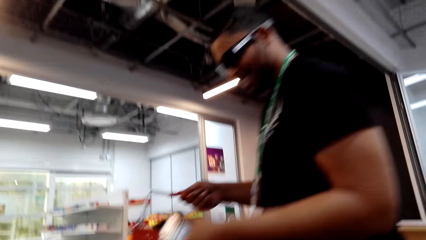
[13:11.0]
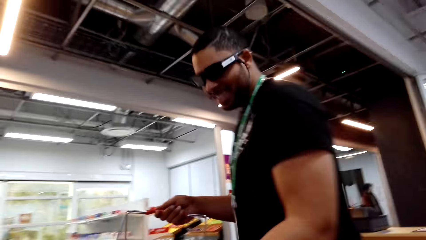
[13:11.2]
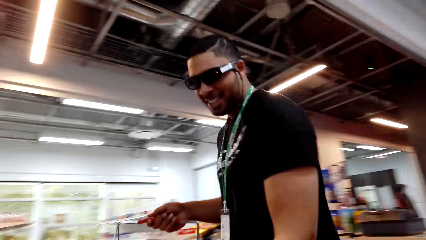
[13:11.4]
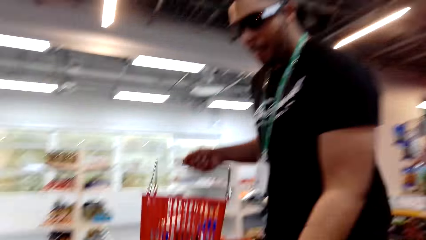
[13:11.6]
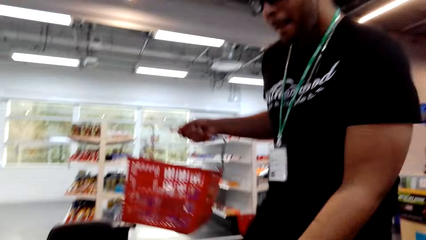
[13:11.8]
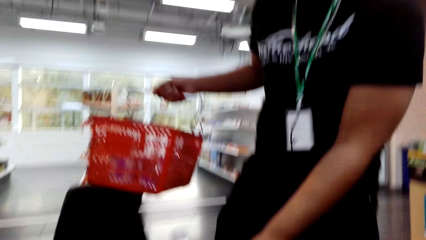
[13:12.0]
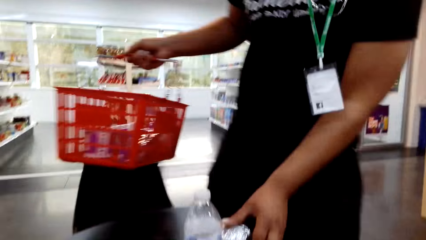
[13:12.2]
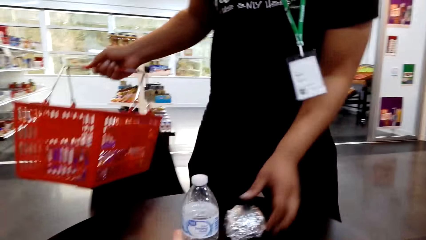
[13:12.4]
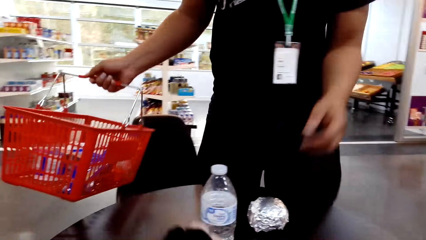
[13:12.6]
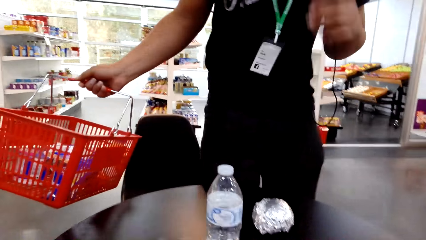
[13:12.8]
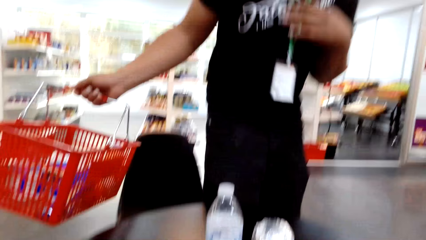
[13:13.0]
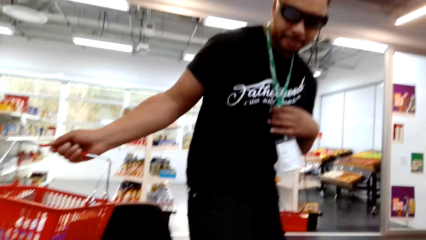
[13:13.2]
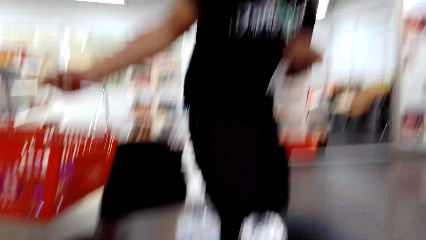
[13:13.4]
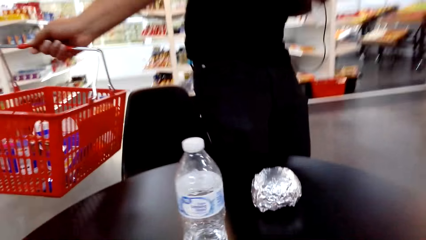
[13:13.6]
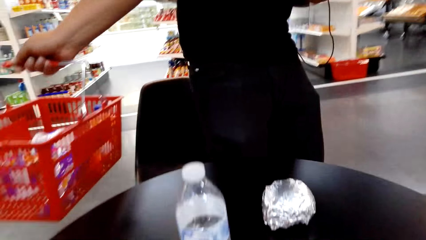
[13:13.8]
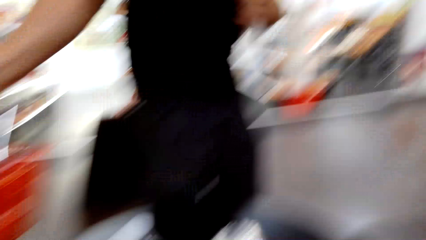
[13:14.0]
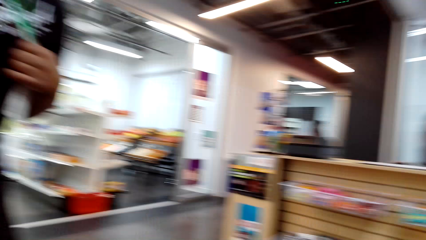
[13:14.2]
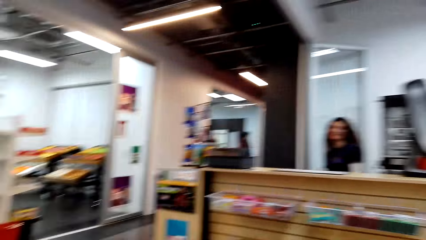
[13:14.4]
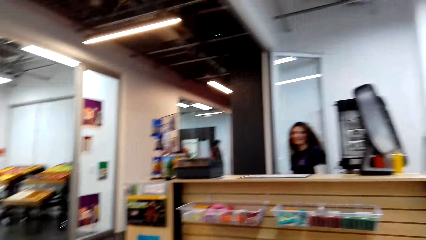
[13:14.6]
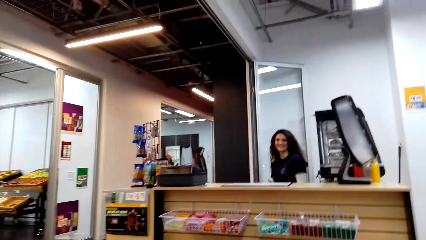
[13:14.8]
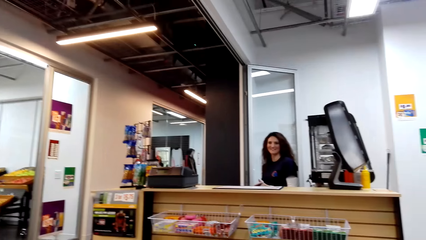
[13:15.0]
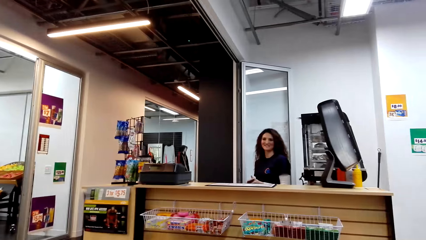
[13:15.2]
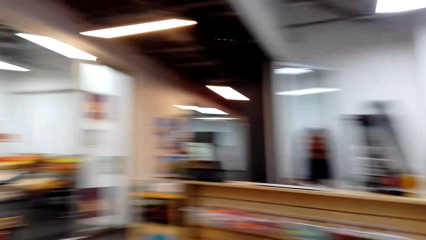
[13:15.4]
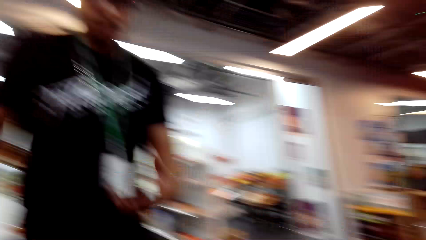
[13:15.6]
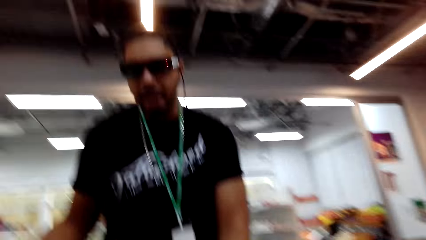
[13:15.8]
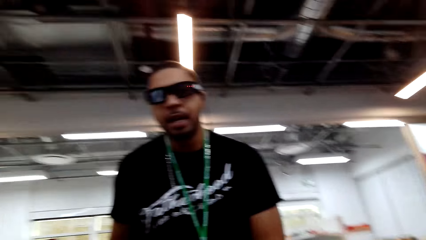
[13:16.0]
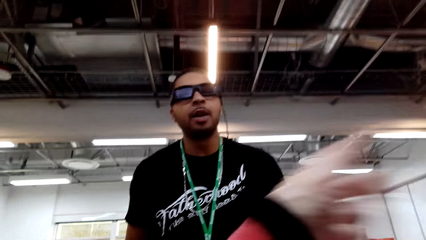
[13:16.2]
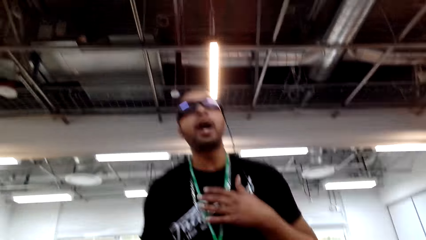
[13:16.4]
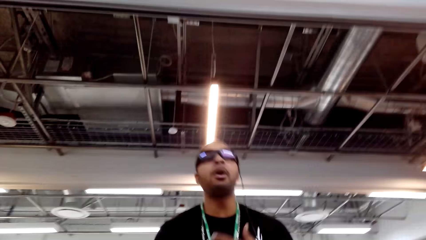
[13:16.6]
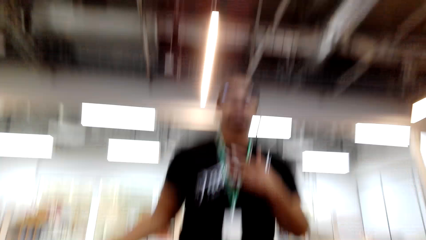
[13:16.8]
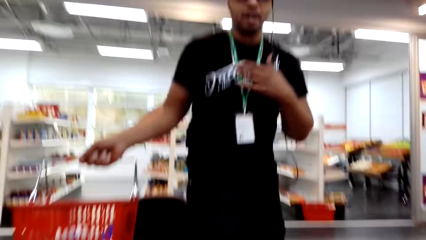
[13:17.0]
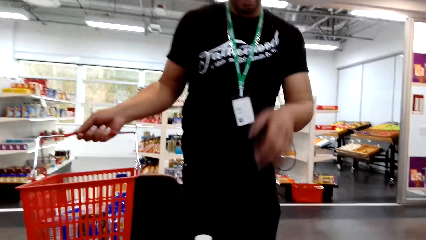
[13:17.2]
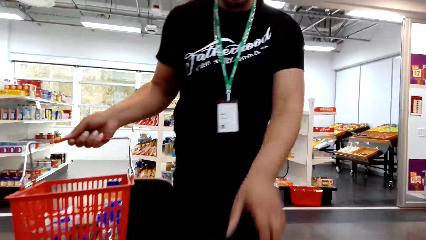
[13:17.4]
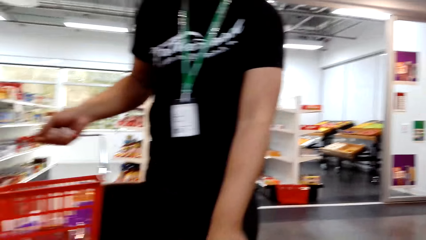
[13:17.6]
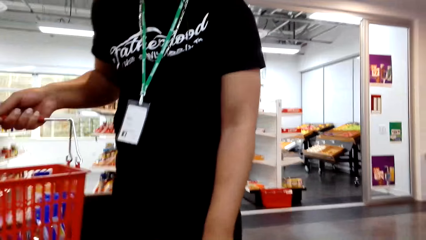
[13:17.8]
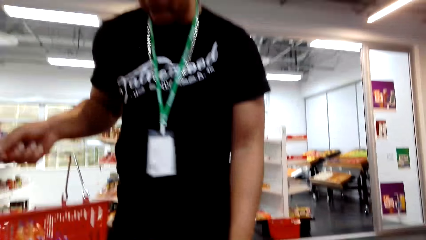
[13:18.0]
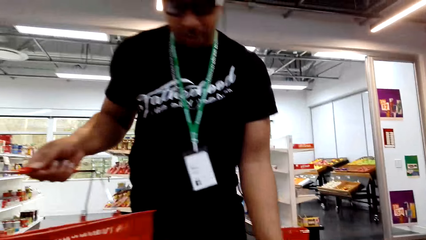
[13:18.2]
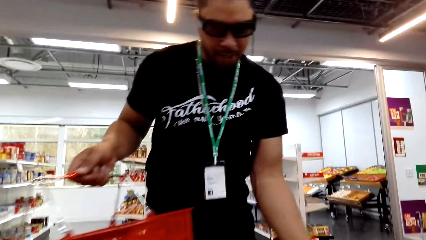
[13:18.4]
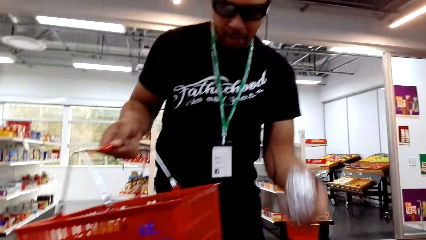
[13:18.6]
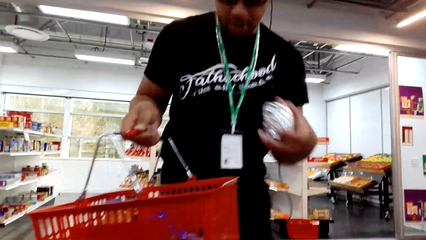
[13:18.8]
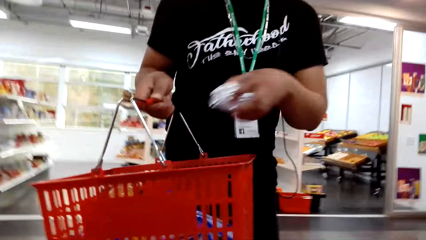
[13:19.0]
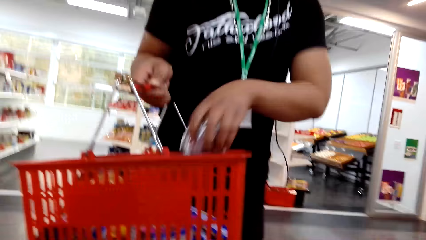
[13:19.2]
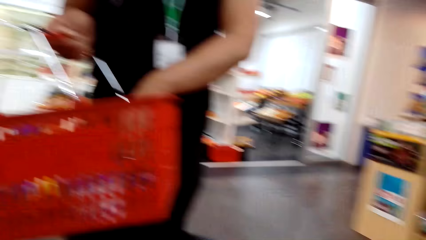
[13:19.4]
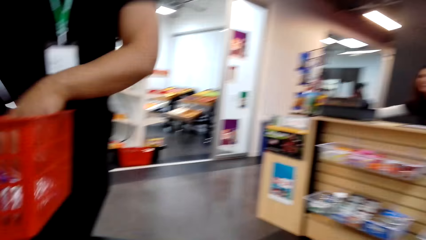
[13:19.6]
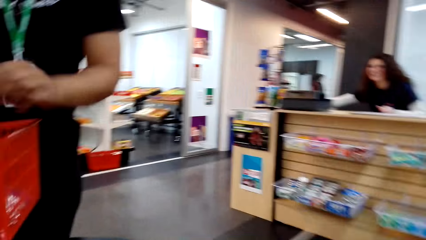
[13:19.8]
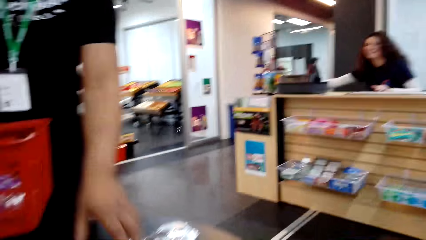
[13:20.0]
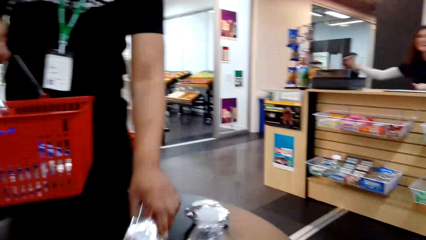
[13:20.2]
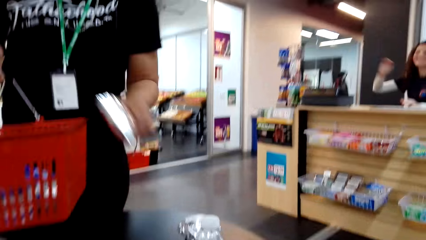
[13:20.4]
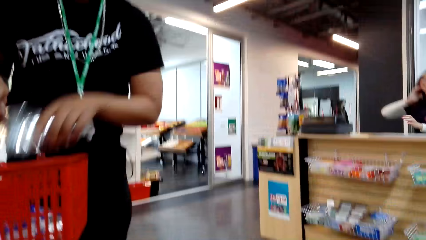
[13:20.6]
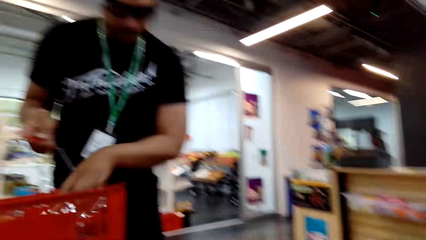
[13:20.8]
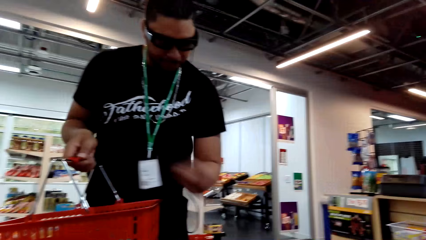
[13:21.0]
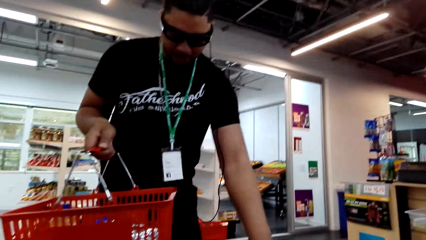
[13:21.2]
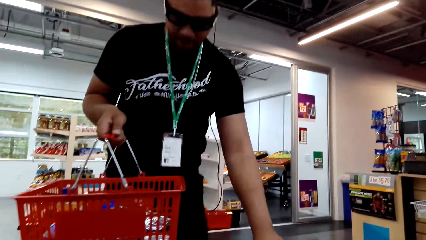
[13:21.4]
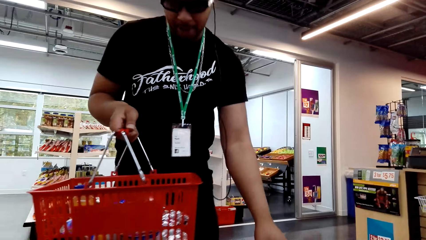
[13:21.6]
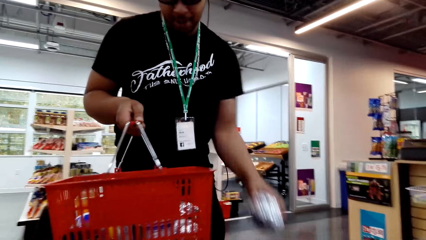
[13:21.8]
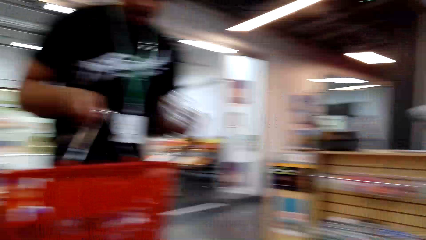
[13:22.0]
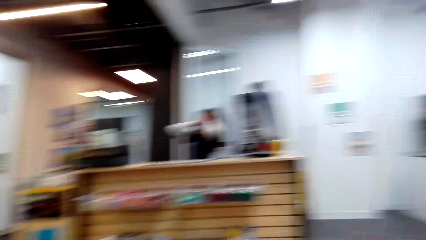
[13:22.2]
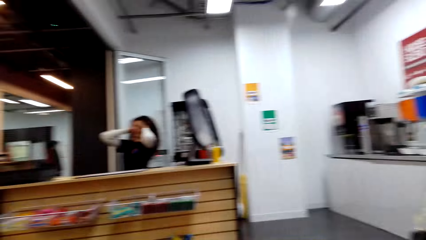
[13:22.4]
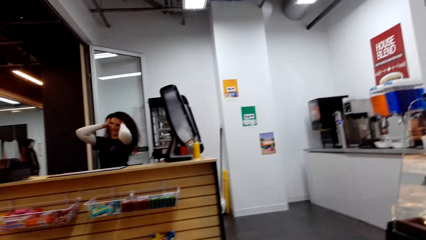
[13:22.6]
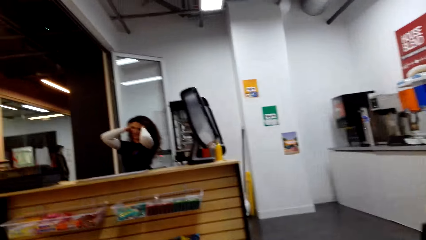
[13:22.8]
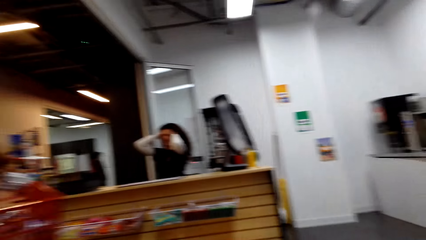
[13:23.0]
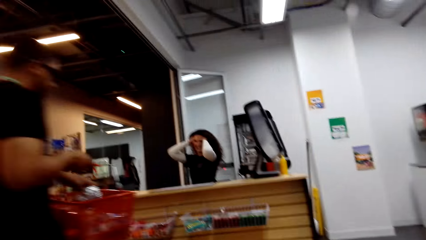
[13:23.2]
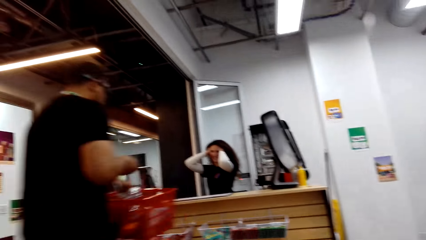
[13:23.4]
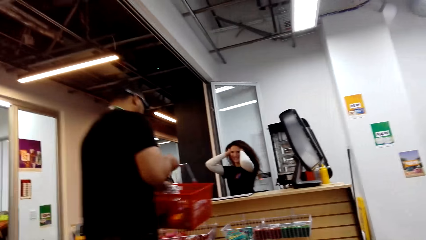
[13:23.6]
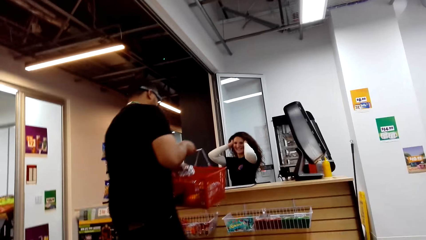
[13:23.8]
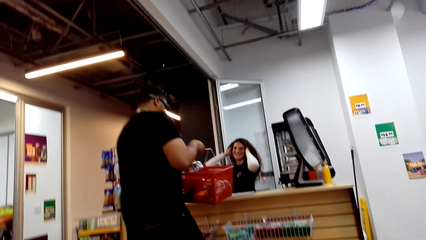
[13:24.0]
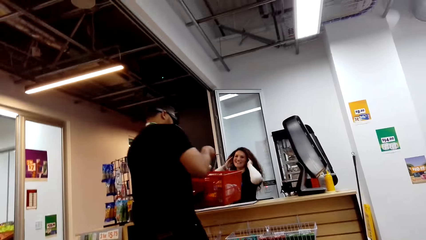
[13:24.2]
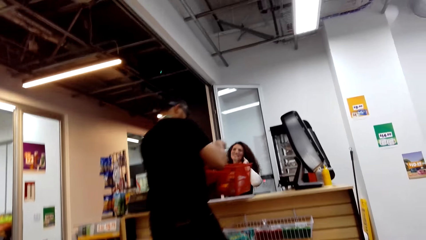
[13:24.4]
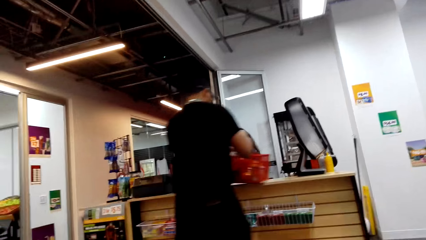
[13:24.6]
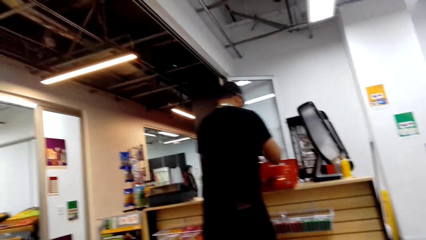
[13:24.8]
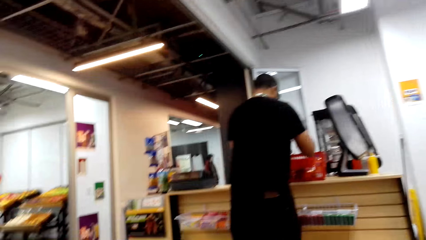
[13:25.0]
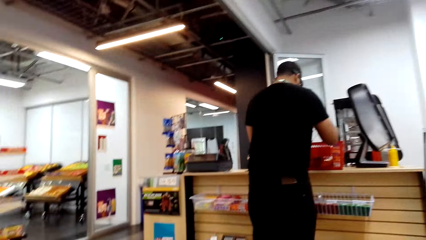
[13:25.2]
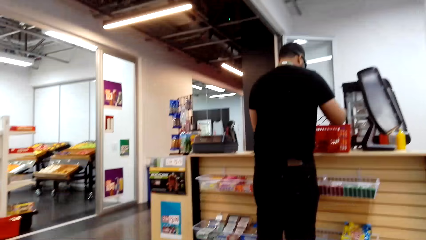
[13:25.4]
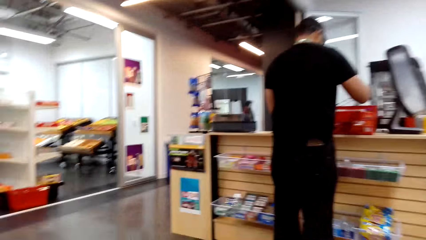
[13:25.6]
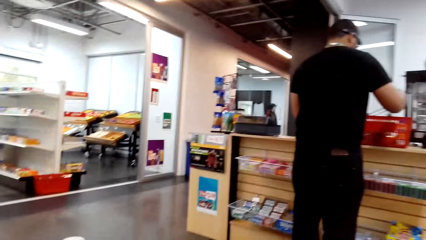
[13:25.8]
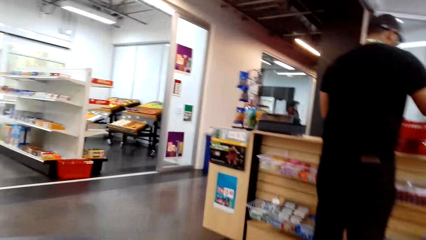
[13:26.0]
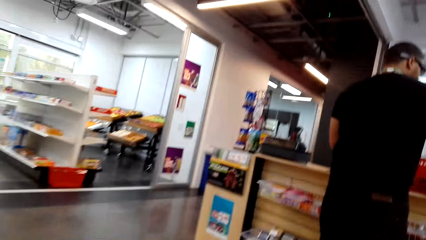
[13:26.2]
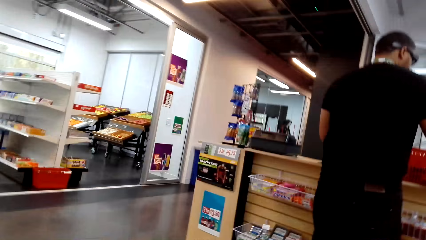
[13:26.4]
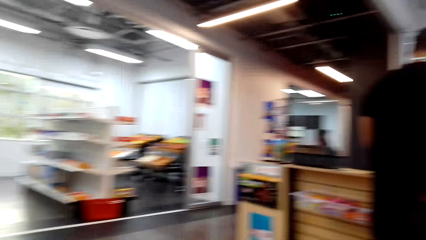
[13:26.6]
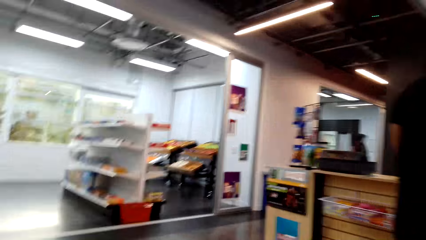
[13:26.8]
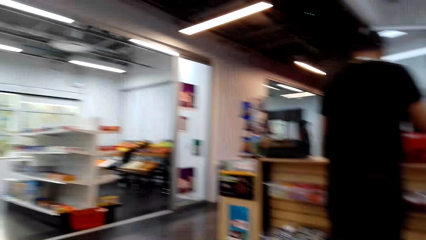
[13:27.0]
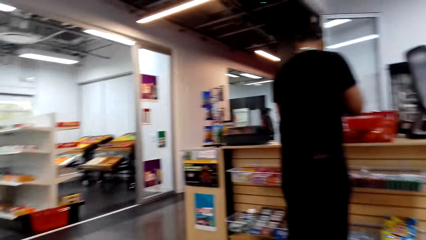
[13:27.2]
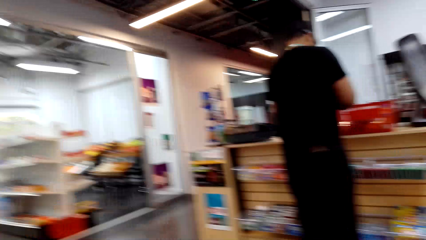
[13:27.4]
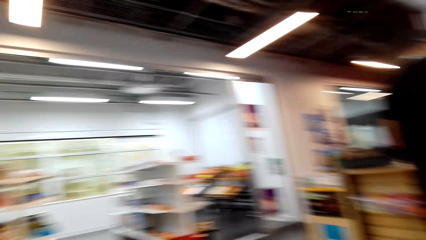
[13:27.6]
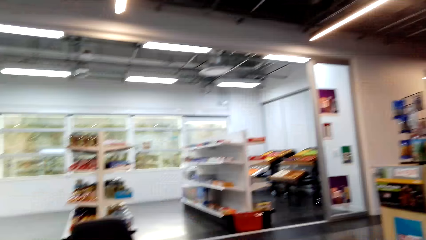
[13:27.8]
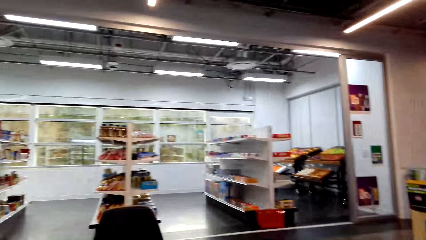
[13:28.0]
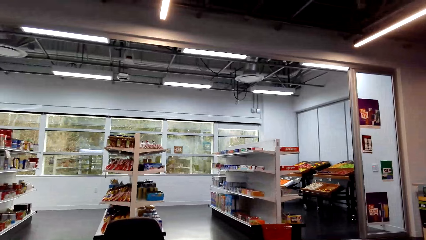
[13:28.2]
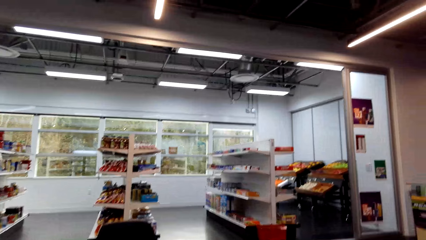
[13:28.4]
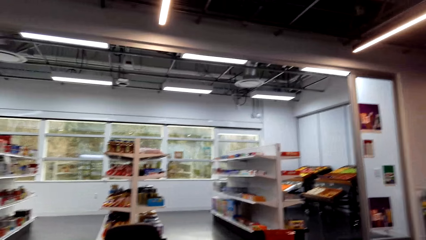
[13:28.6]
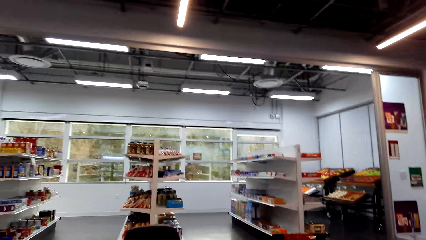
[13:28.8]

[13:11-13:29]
A man sits on a chair. The camera wearer converses with a cashier. They dialogue to the man. They dialogue with the man. The man picks an item from the table, puts the items in a basket, carries the basket to the cashier and places the basket on the counter. The camera wearer looks around the supermarket. They dialogue to the man.
